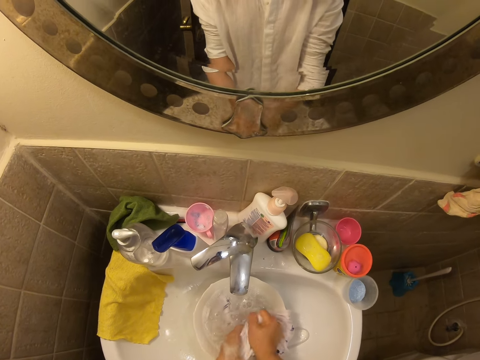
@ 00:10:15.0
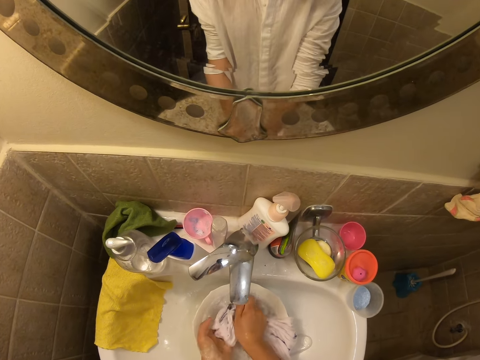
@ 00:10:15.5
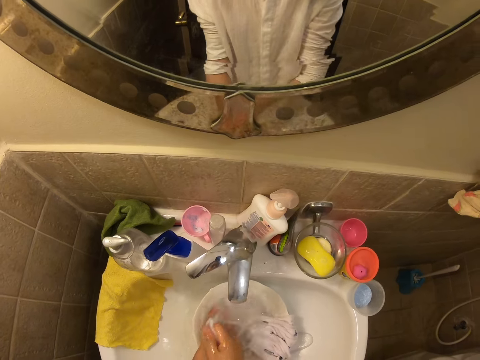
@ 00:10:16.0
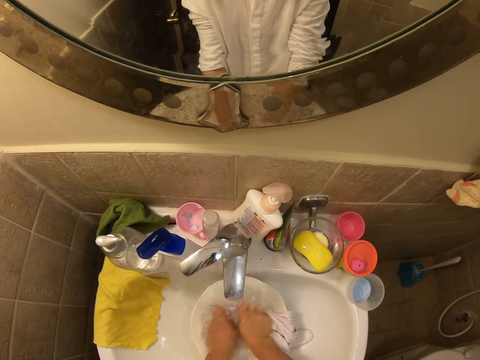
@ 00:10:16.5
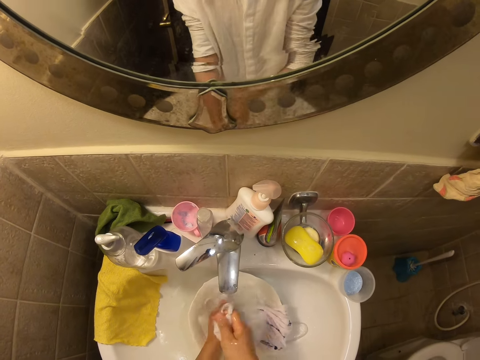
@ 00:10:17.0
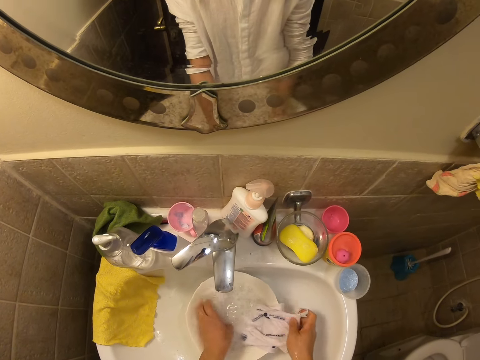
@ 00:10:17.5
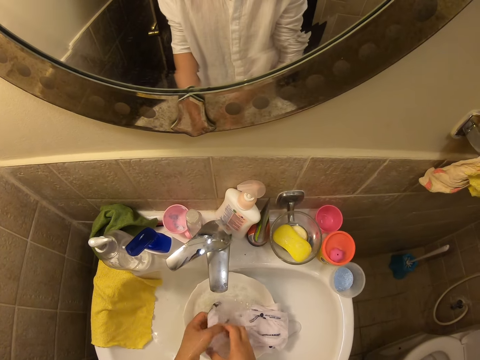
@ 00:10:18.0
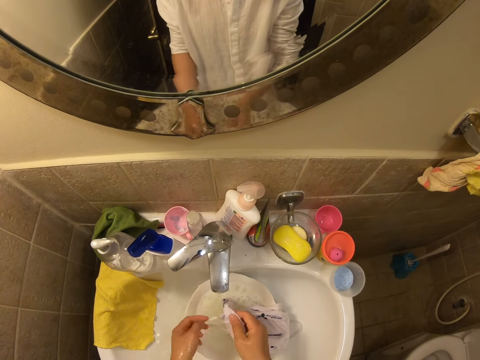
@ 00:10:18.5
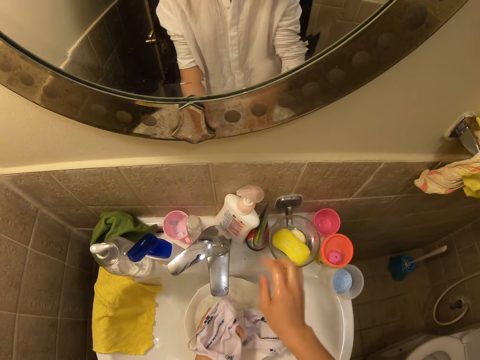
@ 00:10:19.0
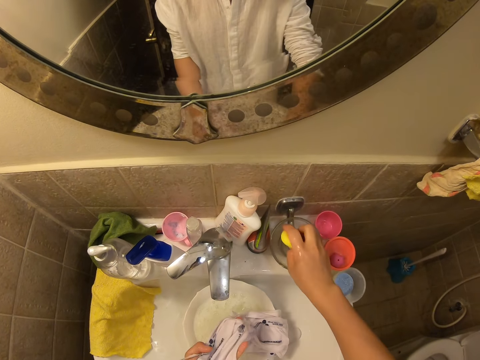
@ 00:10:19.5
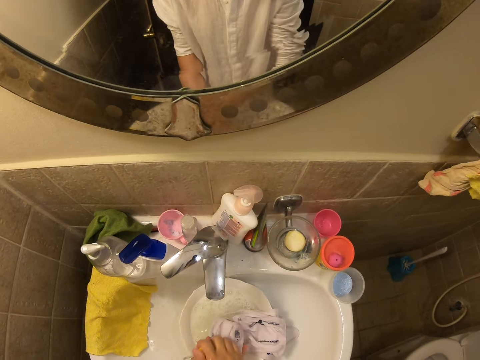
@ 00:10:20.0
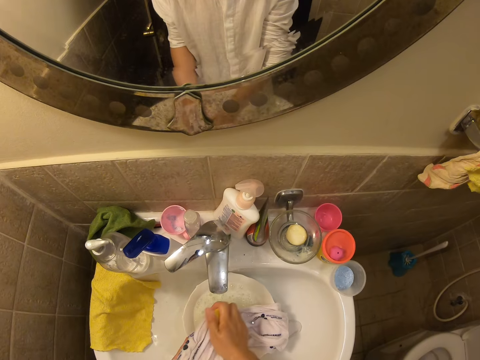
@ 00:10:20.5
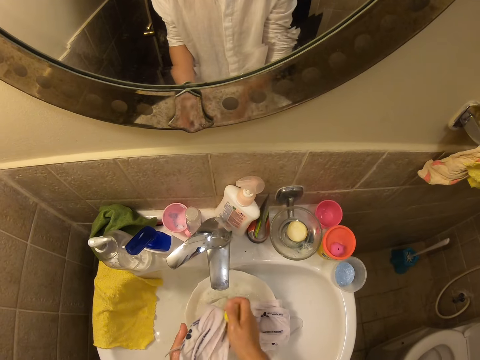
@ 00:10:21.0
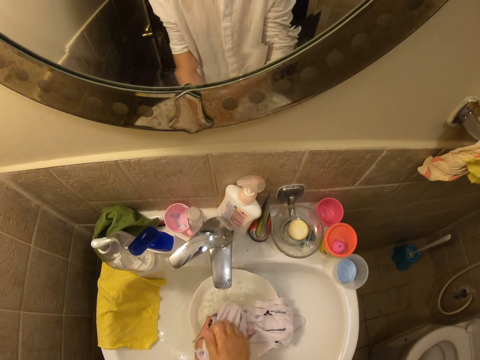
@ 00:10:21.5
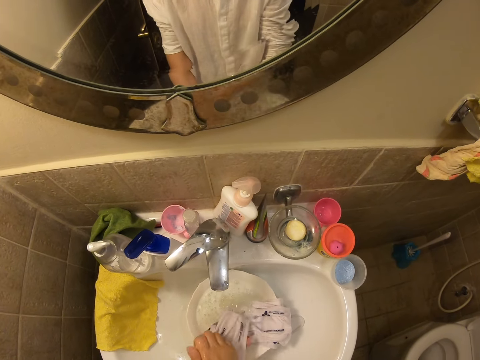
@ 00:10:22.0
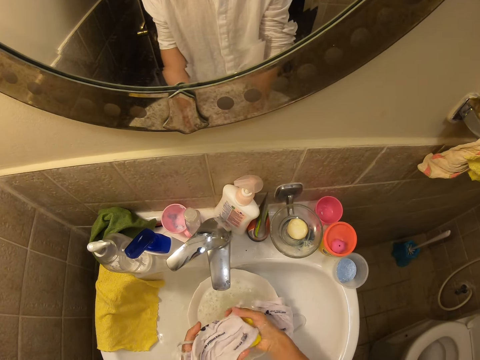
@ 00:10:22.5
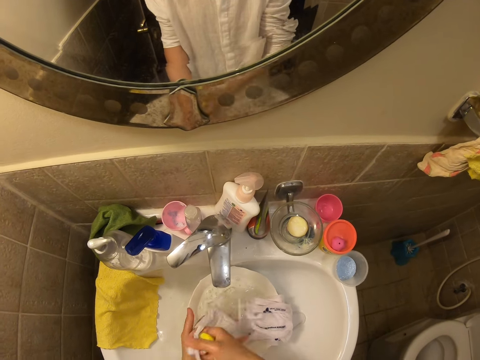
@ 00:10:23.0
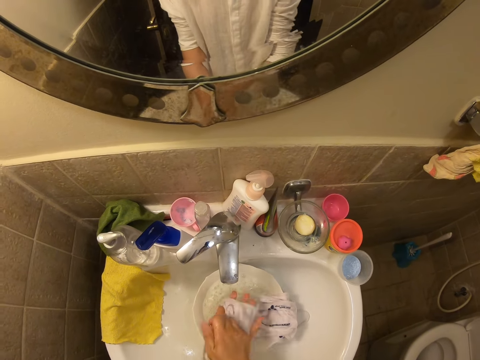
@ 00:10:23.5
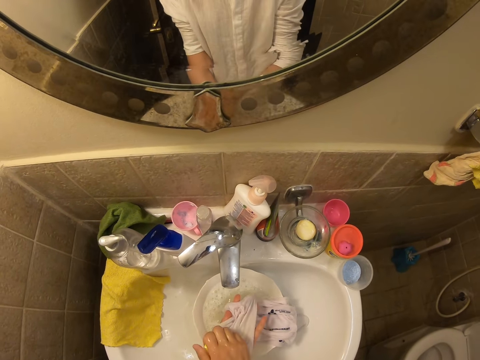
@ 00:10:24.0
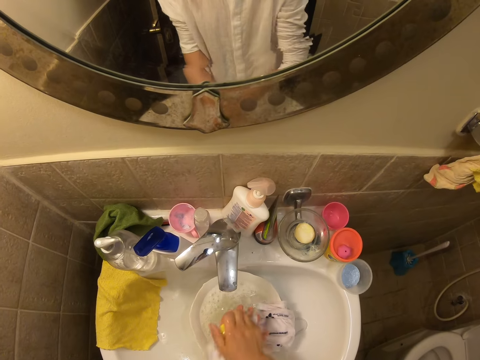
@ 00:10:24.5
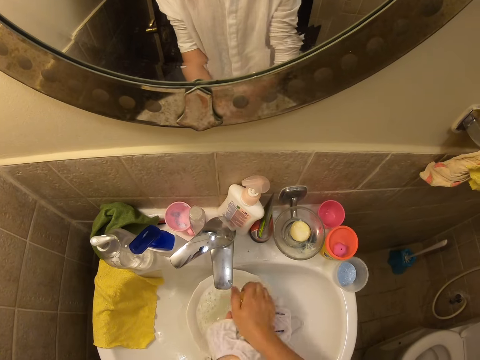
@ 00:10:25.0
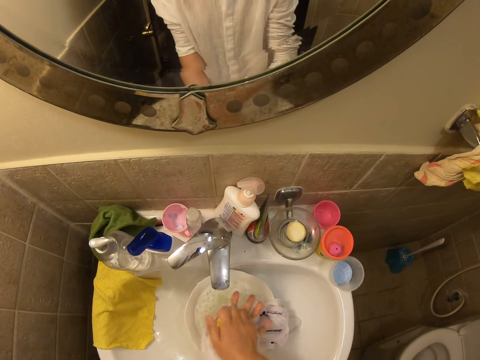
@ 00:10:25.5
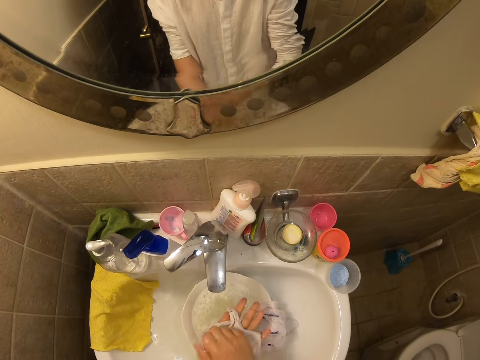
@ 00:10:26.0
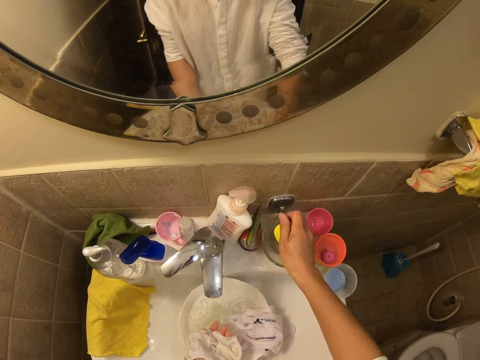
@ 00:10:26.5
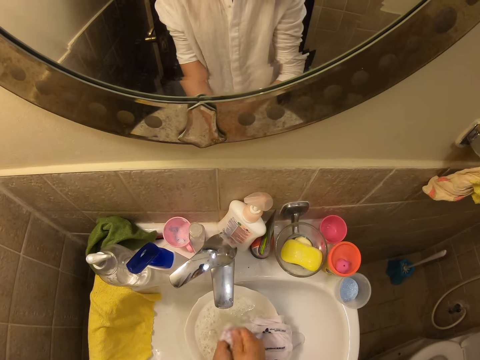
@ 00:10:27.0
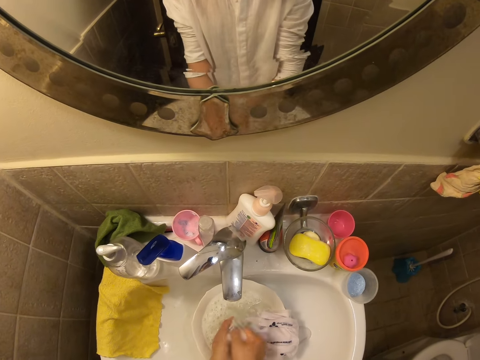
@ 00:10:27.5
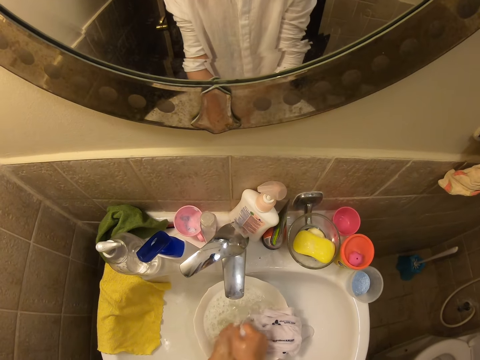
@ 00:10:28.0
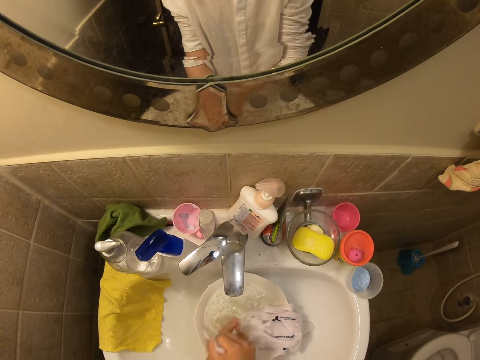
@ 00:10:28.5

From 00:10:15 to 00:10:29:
The camera wearer dips the face mask in the bowl with water. They wash the face mask in the bowl. They place the face mask on the bowl. They pick another face mask from the bowl. They pick up soap from the soap dish and apply soap on the face mask. They wash the face mask with the soap. They turn the face mask. They place the soap in the soap dish. They rinse the face mask.

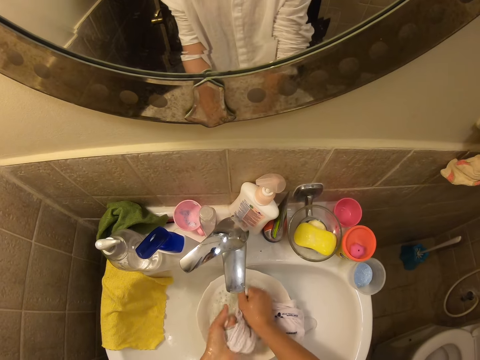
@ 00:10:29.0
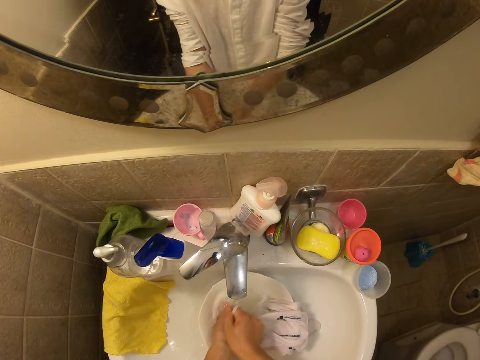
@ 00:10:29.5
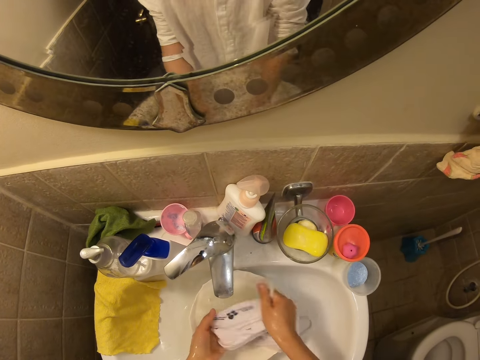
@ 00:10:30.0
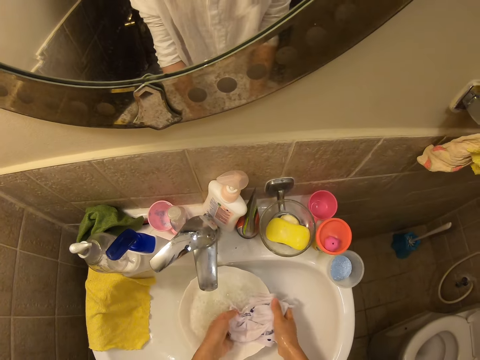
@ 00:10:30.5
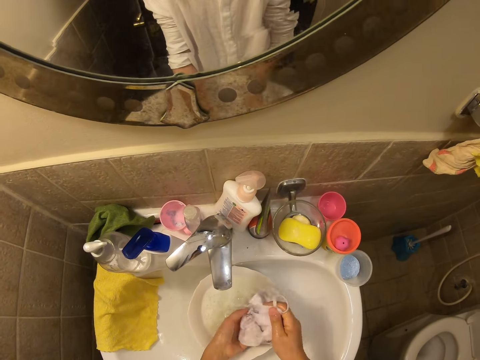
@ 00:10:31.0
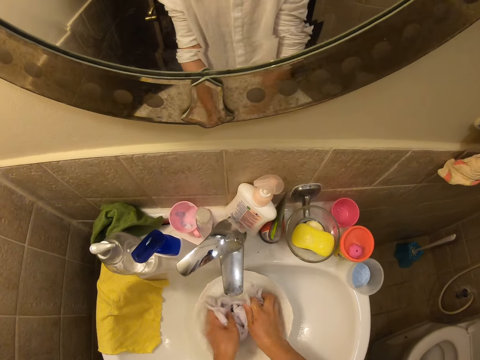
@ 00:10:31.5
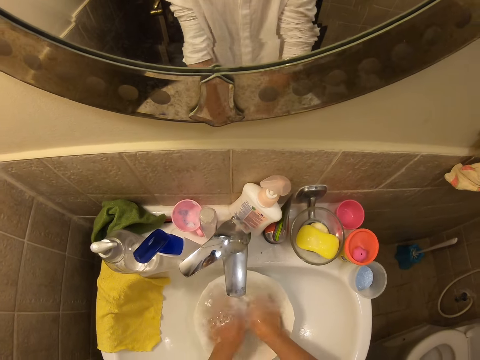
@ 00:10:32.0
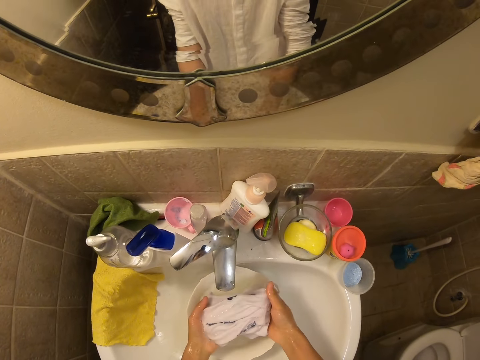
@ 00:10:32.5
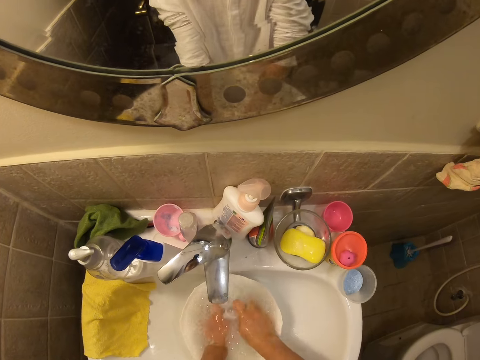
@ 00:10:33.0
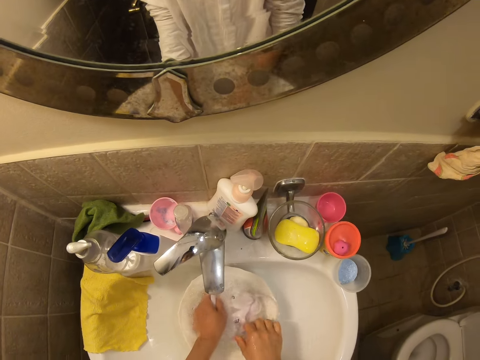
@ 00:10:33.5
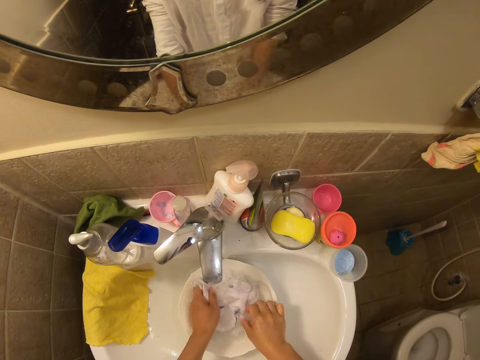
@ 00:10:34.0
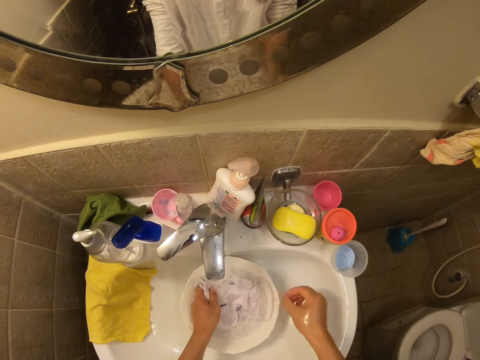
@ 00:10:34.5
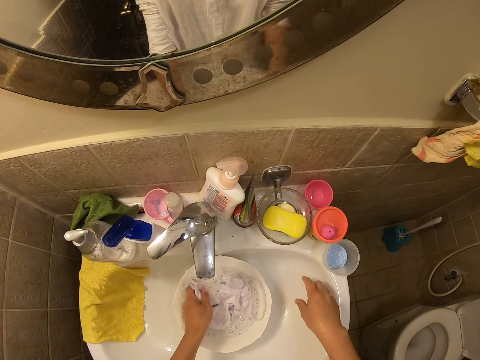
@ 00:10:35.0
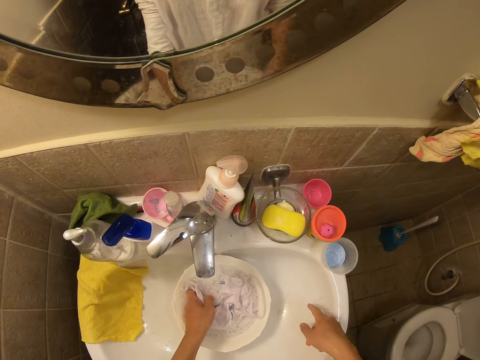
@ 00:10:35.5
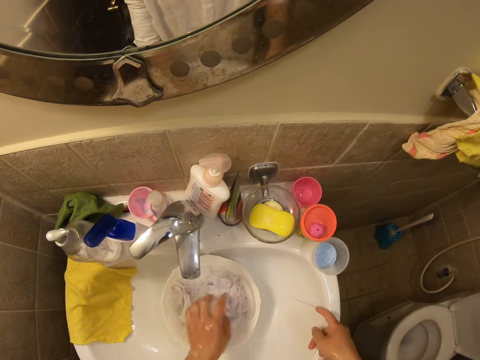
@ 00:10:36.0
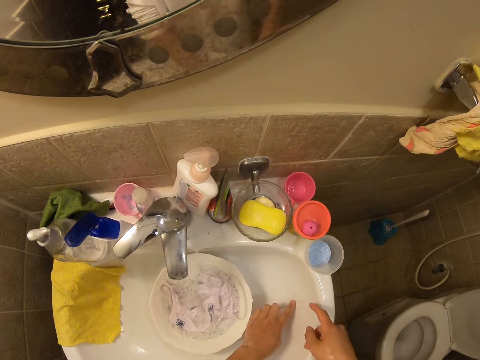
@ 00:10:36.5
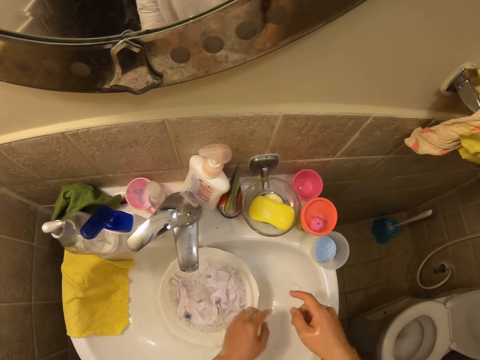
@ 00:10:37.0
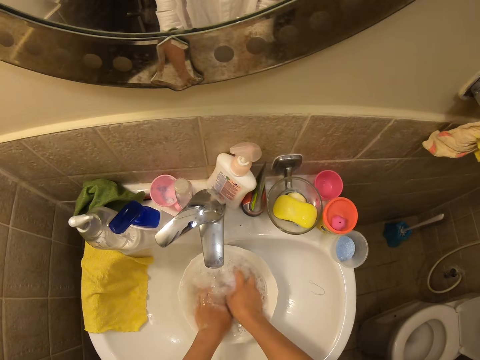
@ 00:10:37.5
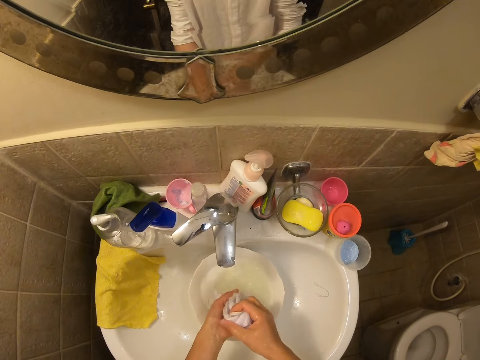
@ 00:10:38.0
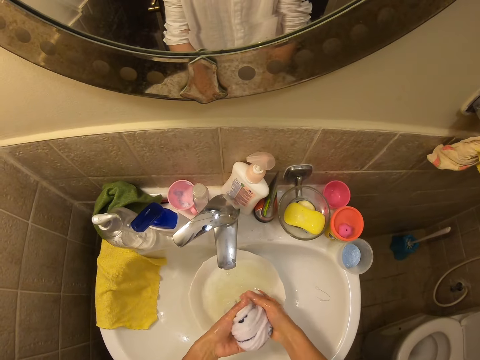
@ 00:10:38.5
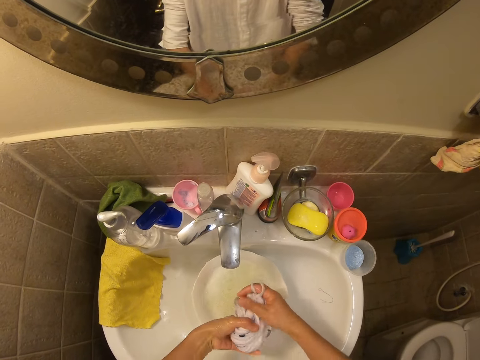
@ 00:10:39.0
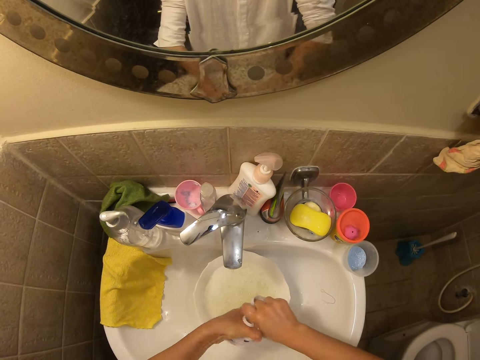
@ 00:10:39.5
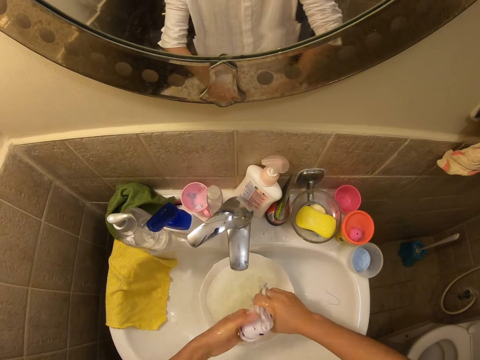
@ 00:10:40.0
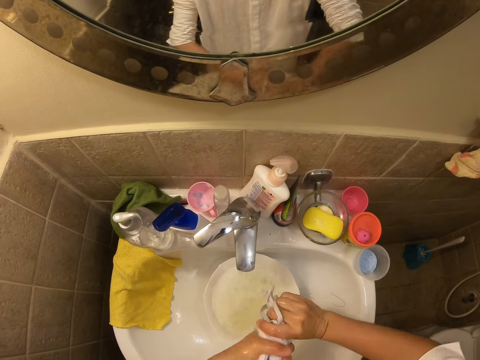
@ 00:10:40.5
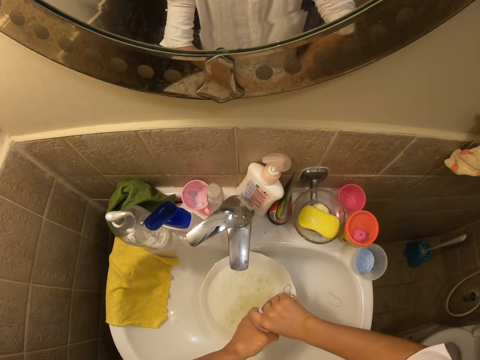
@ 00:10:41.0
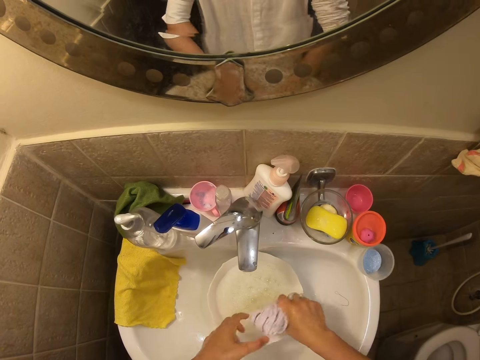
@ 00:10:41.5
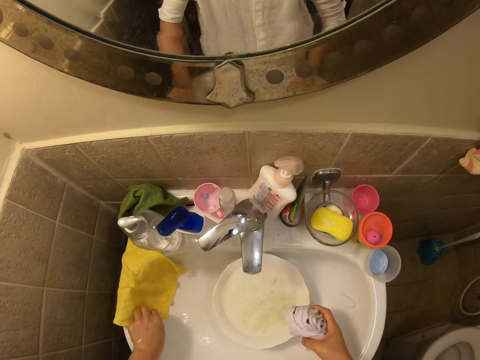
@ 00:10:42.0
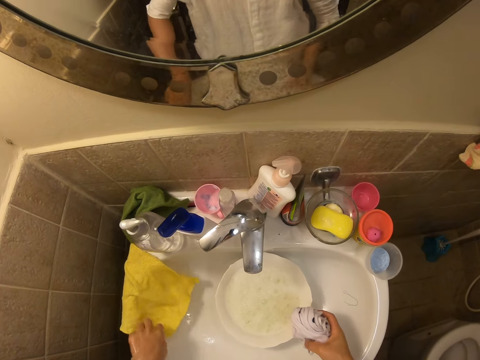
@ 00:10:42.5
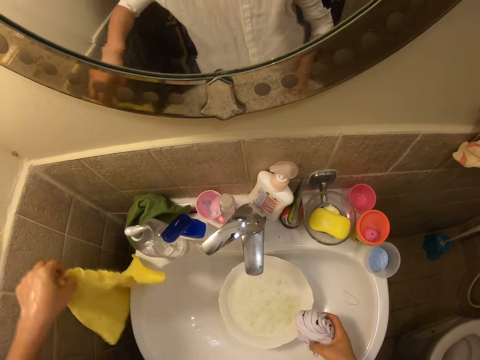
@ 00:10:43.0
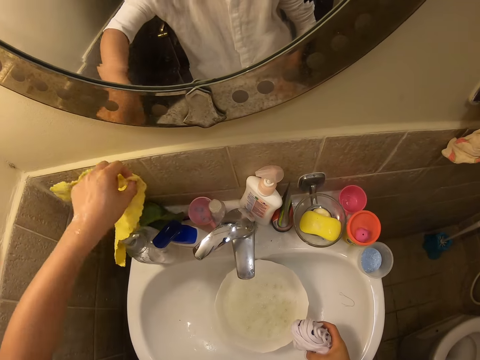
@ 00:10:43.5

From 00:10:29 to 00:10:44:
The camera wearer dips the face mask in the bowl with water. They wash the face mask in the bowl. They place the face mask on the bowl. They pick up the face masks from the bowl. They dip the face masks in the bowl. They place the face masks in the bowl. They remove a thread from the bowl. They place the thread in the sink. They pick up the face masks from the bowl. They rinse the face masks. They squeeze the face masks. They pick up a piece of cloth and place the cloth on top of the bottle.
